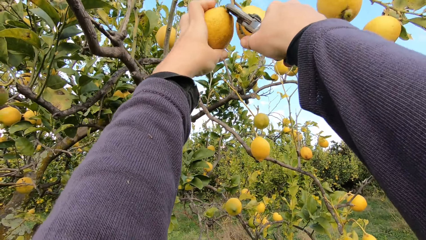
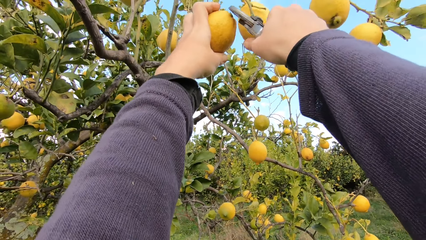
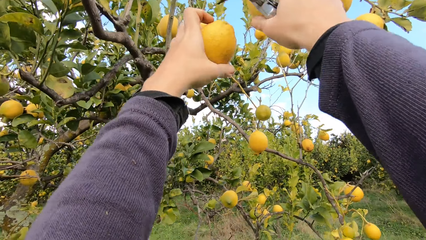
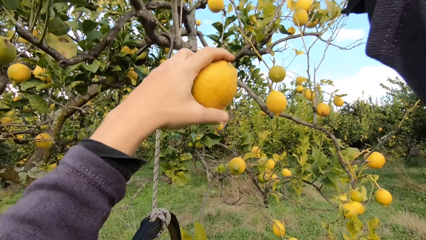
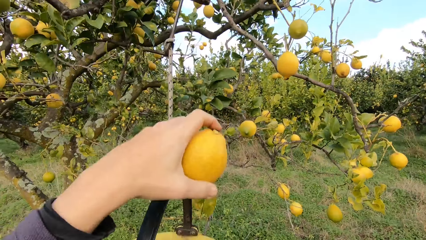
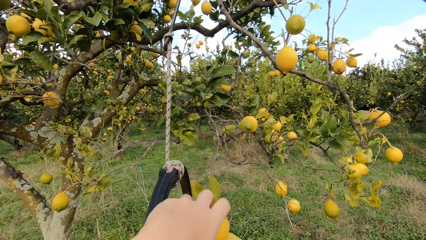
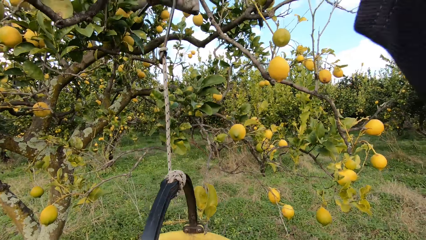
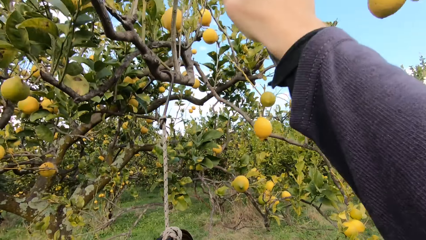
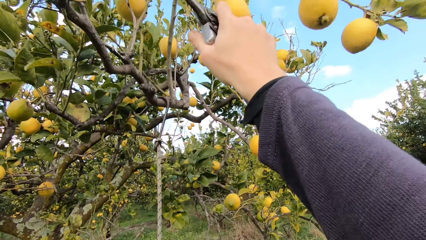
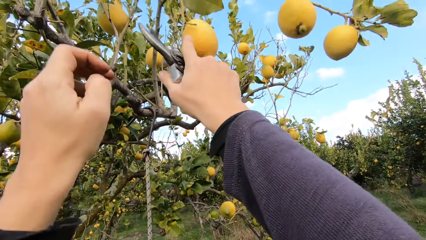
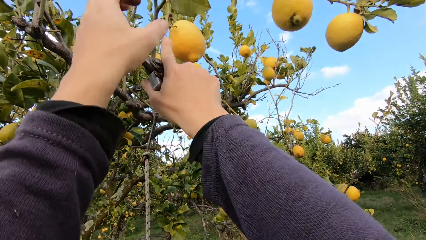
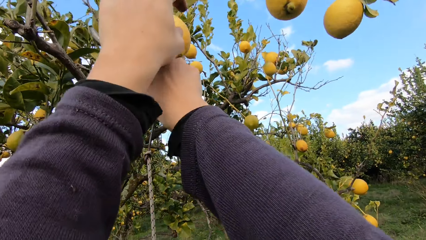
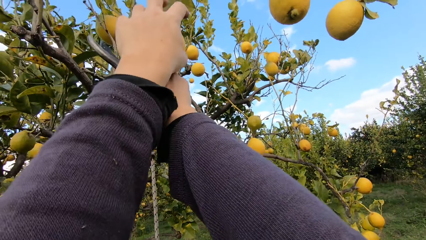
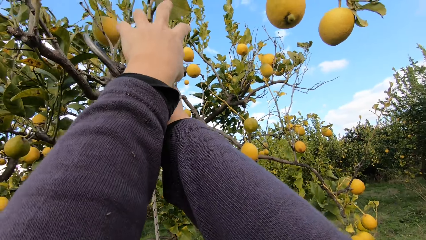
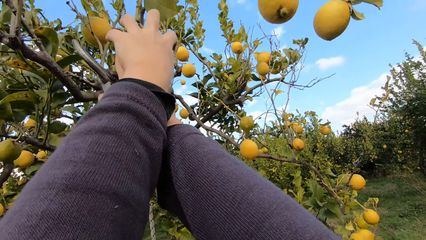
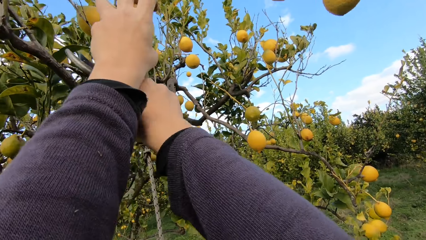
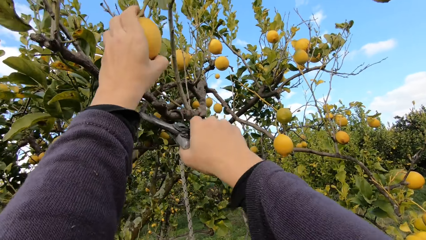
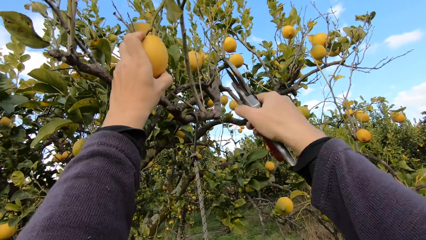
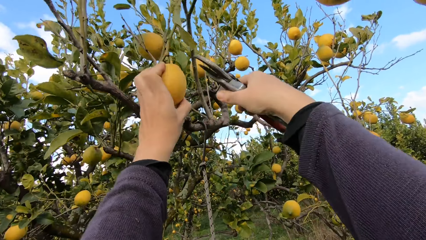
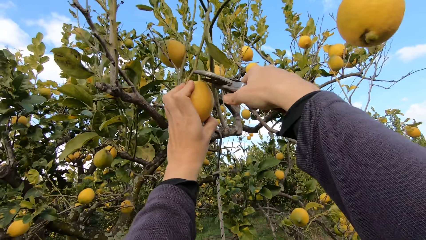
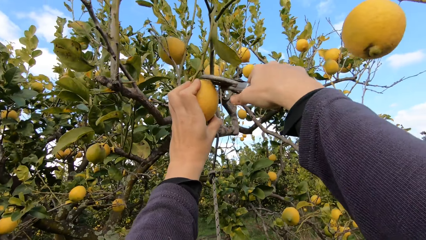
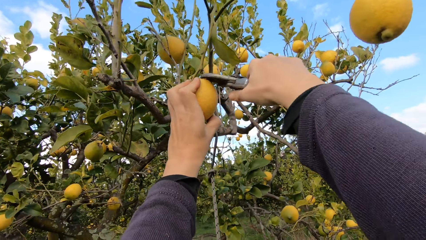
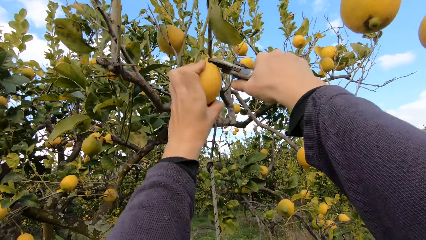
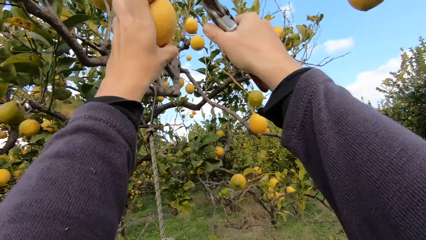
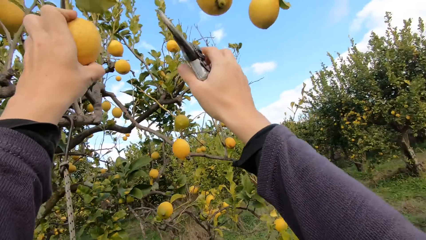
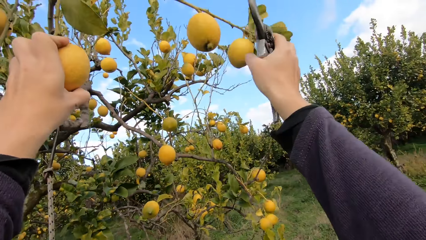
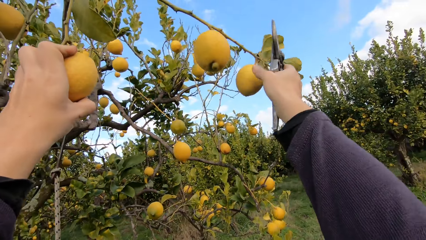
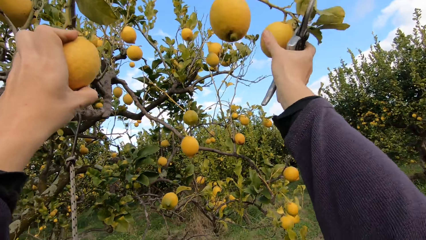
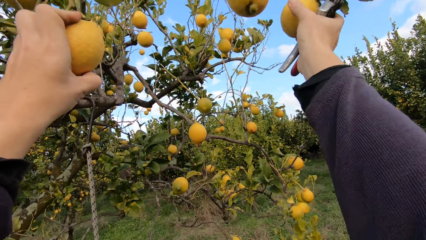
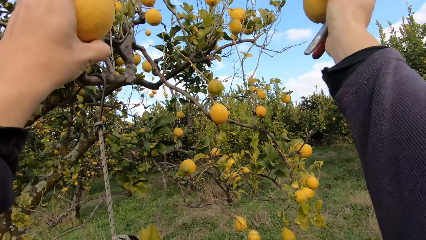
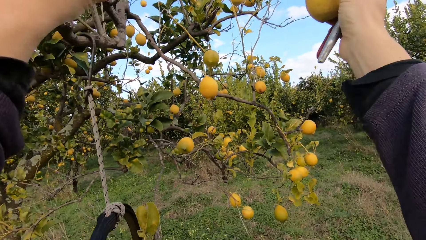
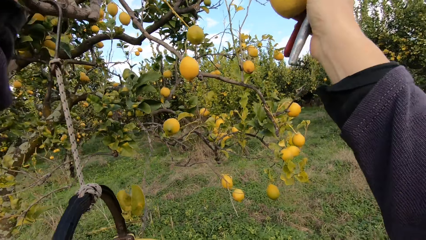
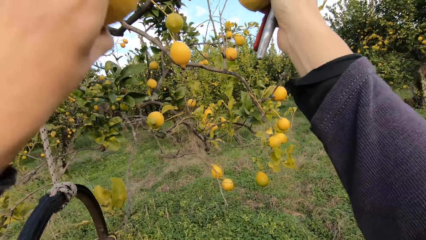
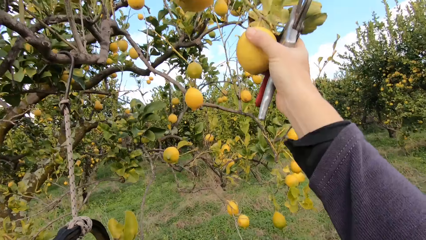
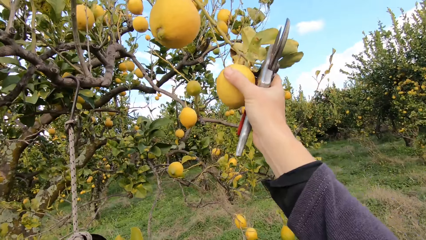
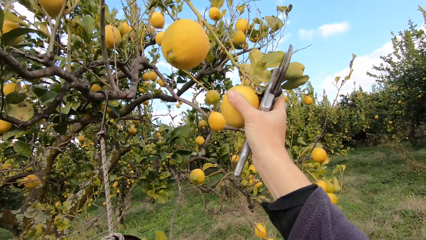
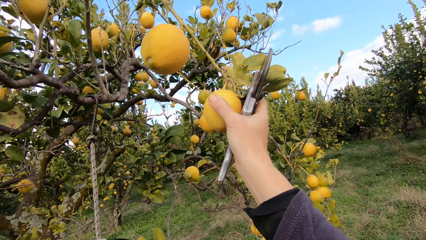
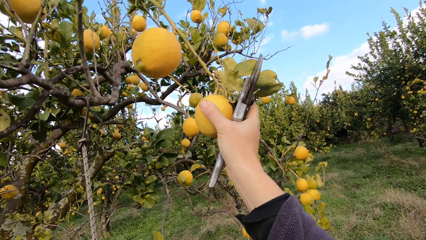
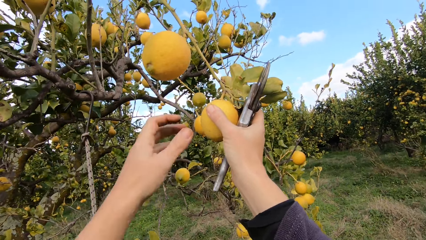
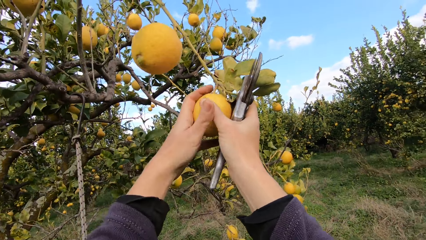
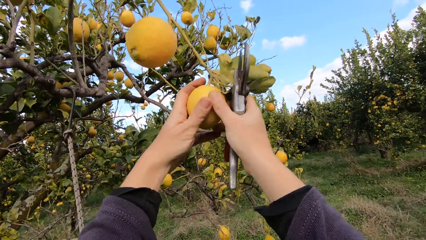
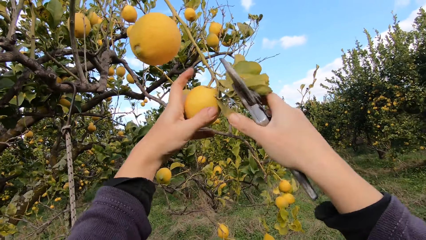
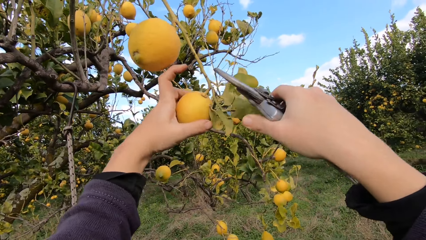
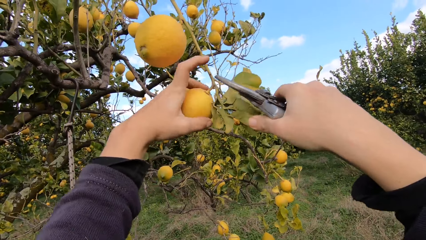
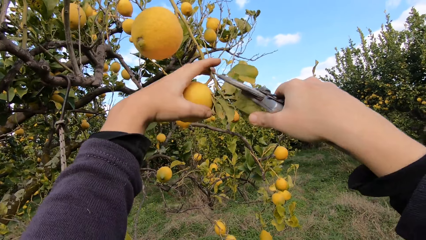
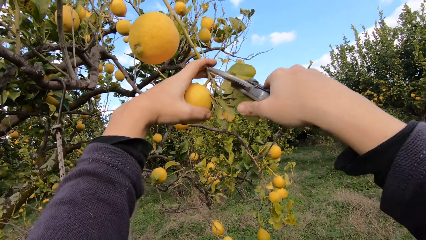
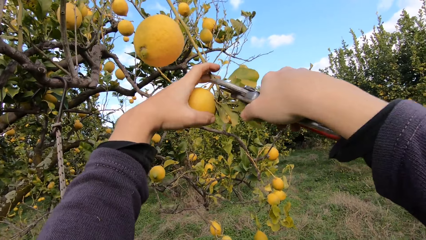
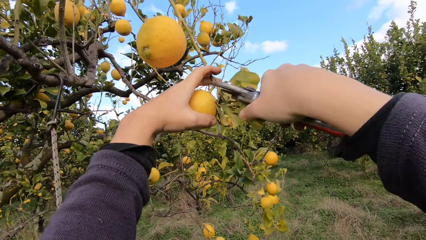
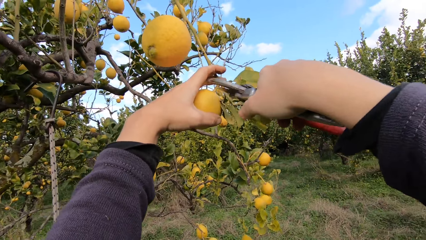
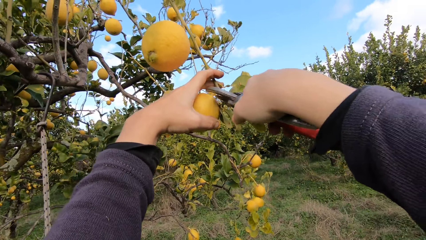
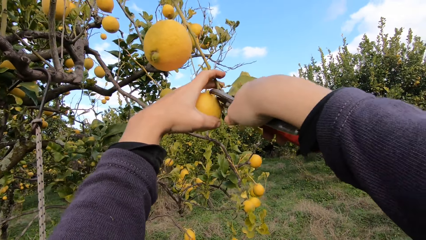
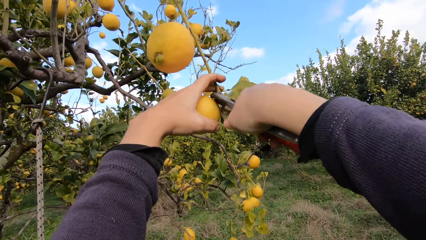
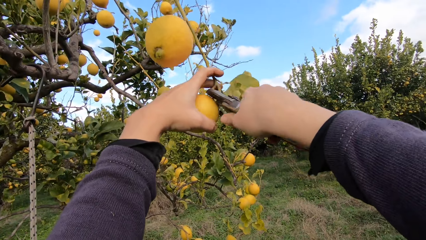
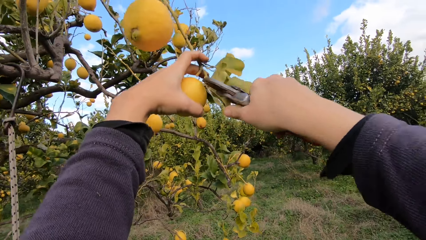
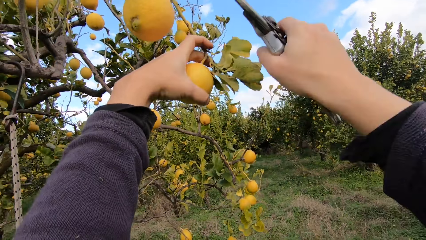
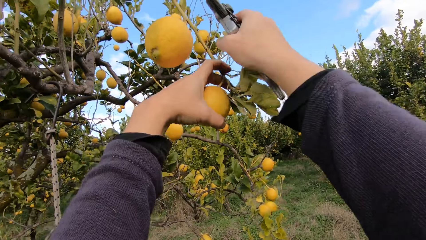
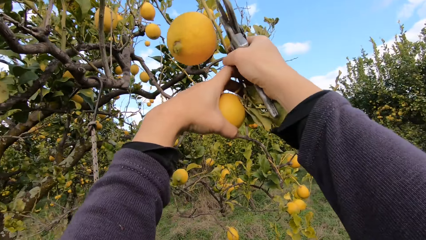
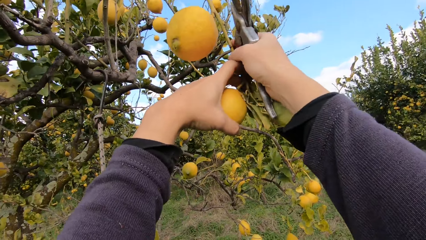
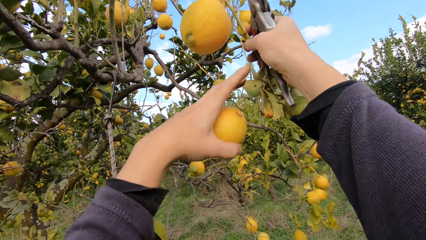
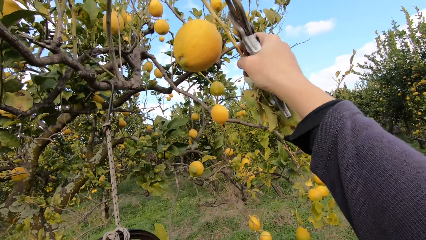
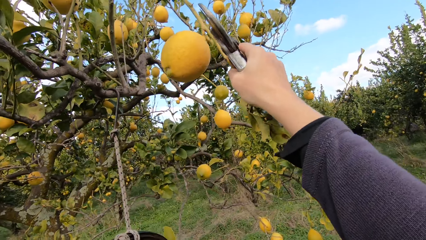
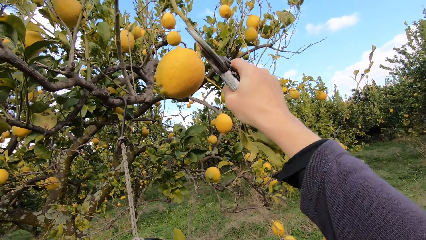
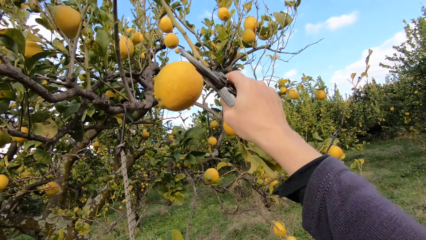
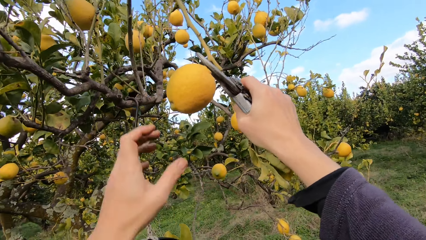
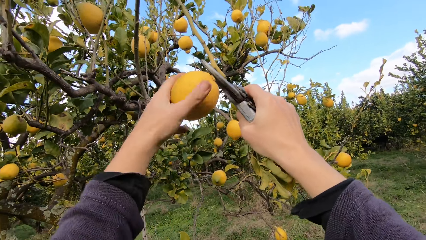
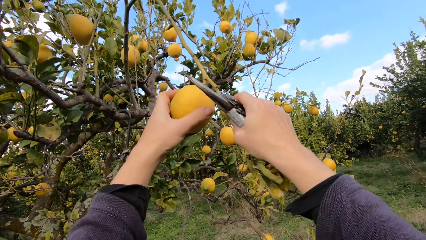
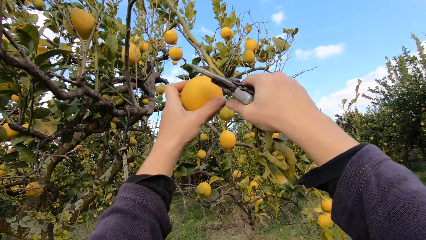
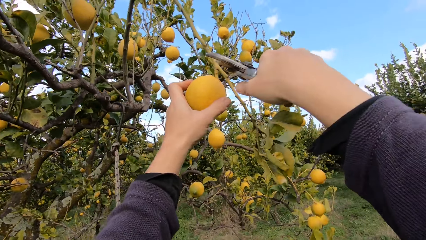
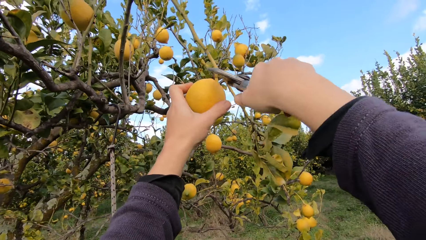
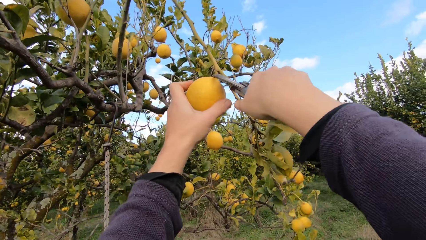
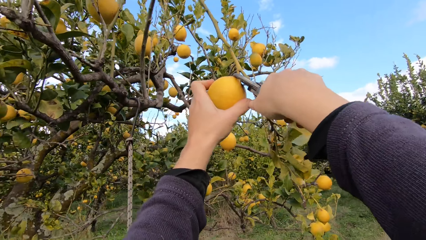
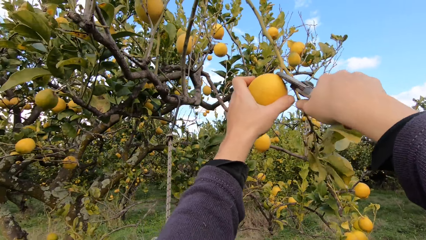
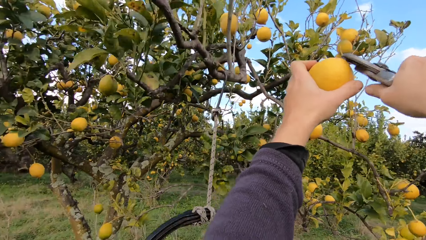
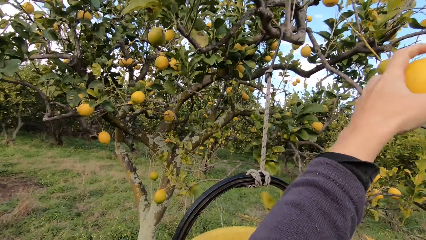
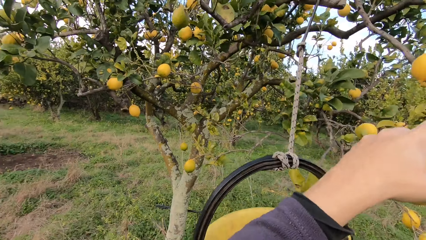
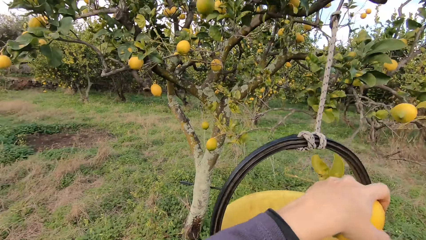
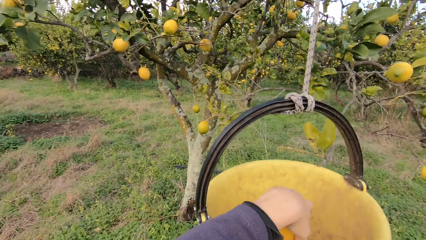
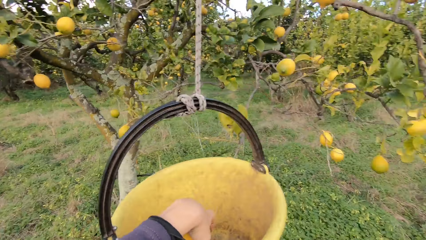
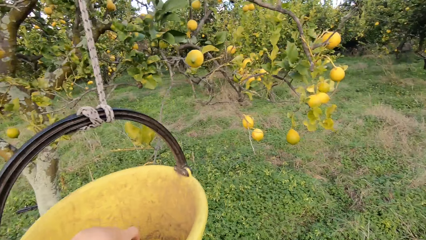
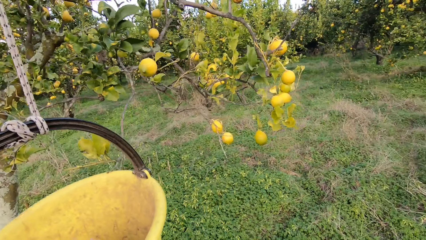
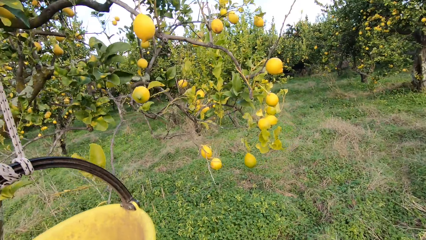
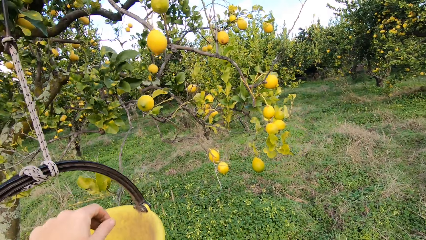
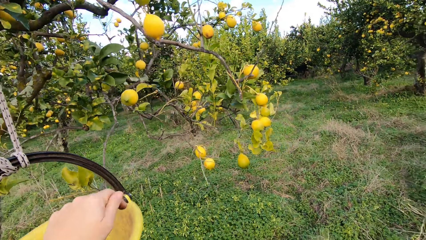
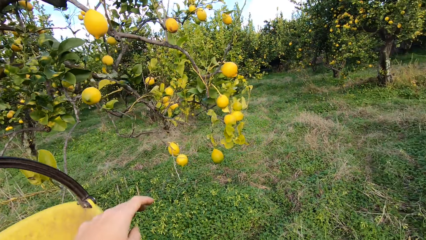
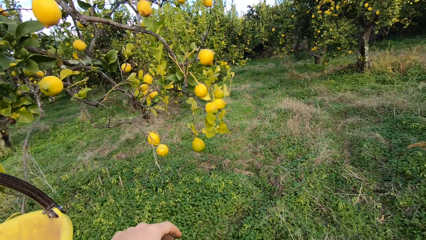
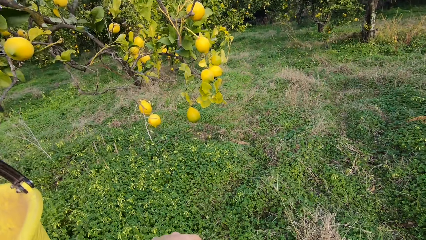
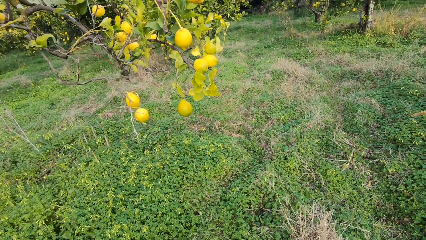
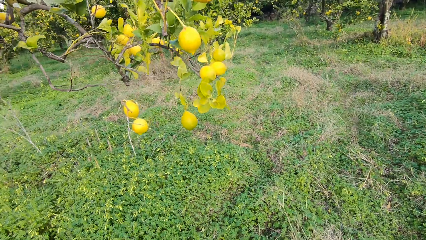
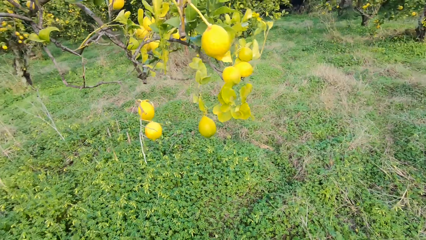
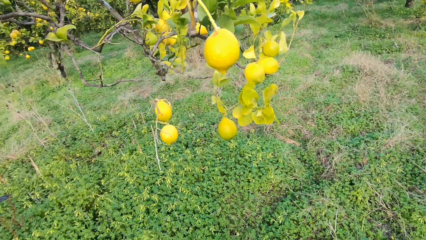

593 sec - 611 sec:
The camera wearer throws the lemon into the bucket. They hold a lemon. They cut the lemon using a pruning shear. They pluck another lemon from the tree with the plier. They hold a lemon. They throw the lemon into the bucket. They hold a lemon. They cut the lemon using the pruning shear. They pluck another lemon from the tree with the plier. They throw the lemon into the bucket. They hold a lemon. They cut the lemon using the pruning shear. They pluck another lemon from the tree with the plier. They throw the lemon into the bucket. They walk in the farm.
